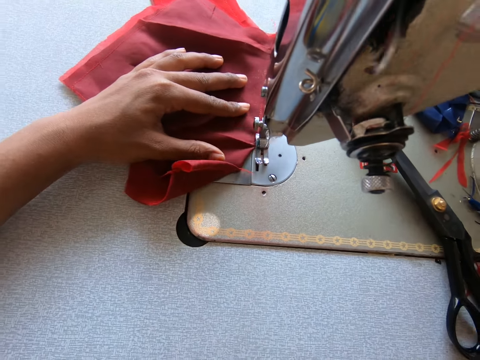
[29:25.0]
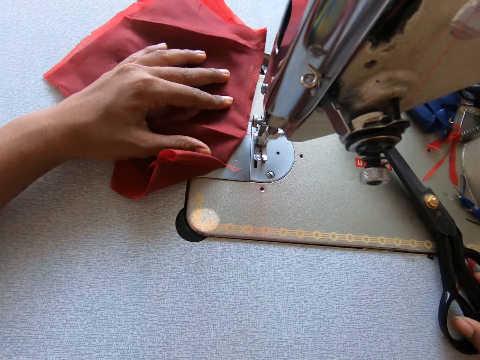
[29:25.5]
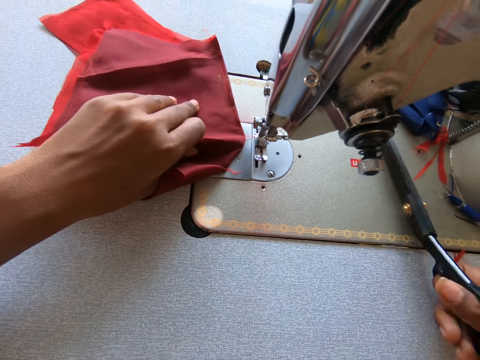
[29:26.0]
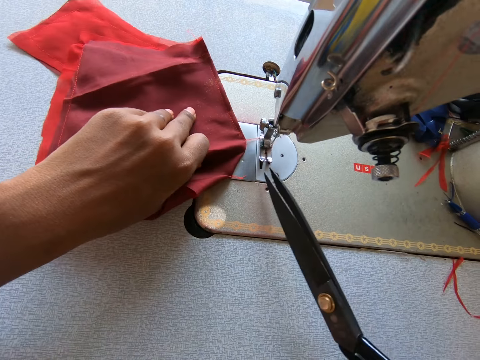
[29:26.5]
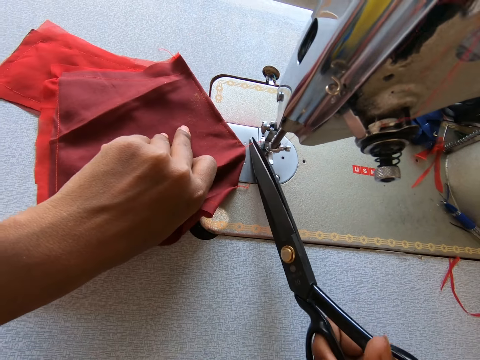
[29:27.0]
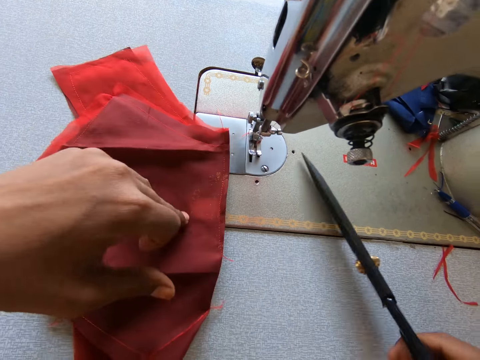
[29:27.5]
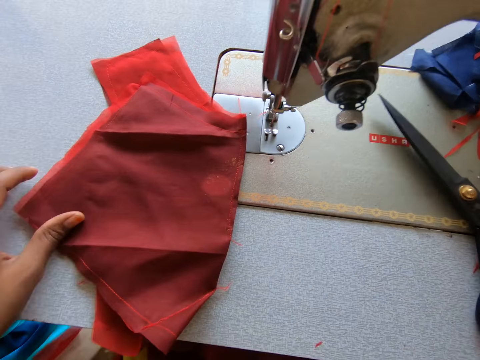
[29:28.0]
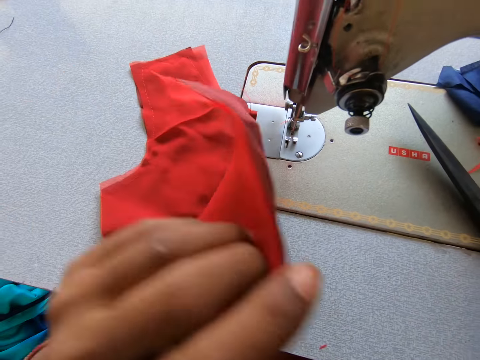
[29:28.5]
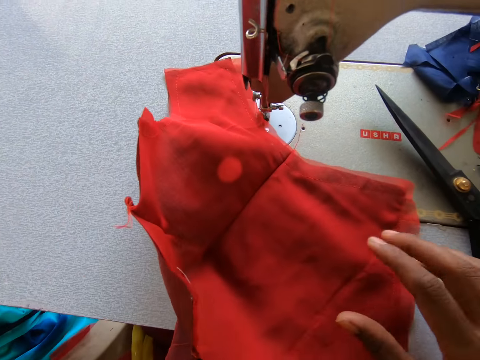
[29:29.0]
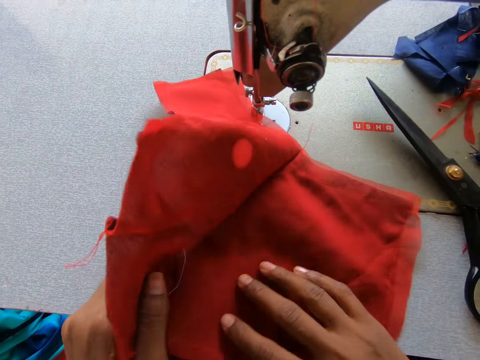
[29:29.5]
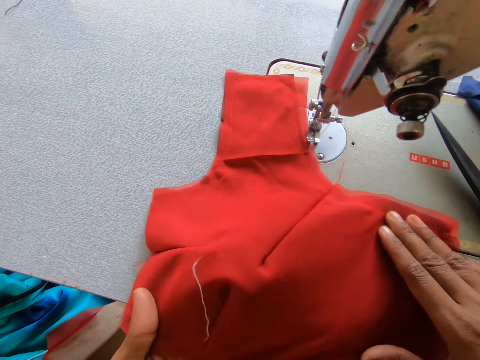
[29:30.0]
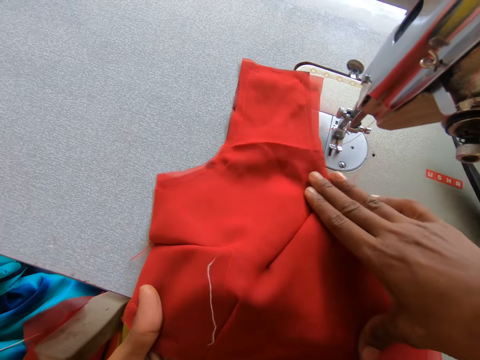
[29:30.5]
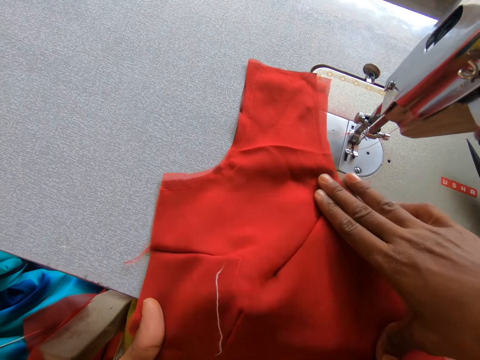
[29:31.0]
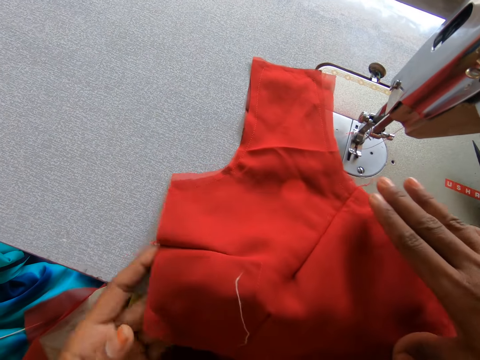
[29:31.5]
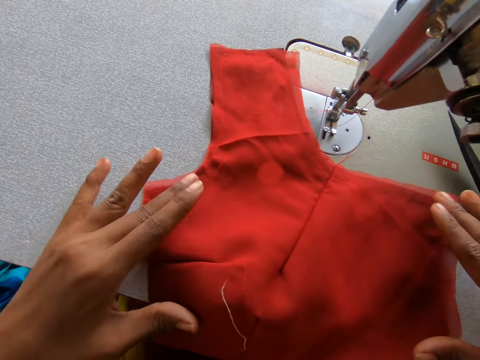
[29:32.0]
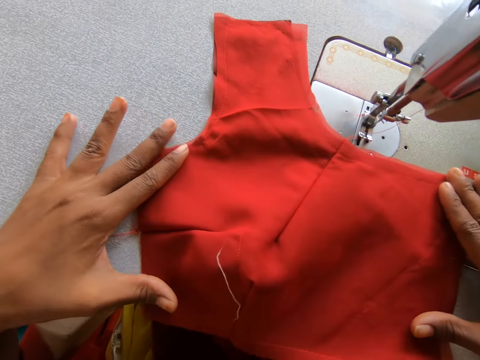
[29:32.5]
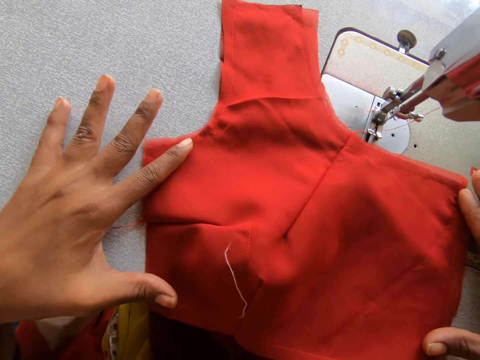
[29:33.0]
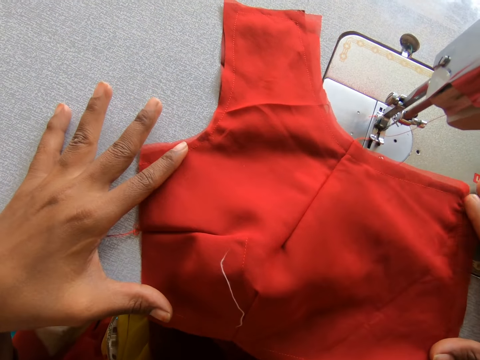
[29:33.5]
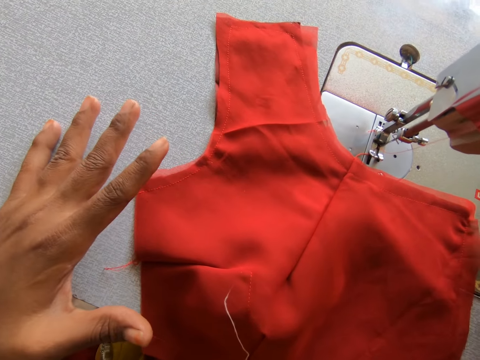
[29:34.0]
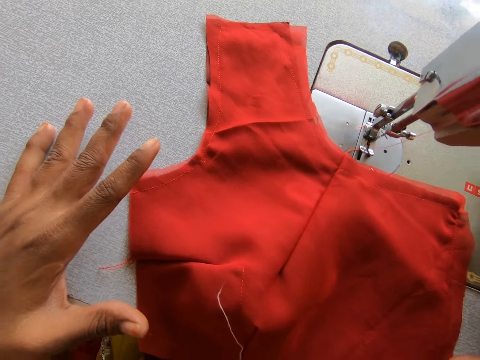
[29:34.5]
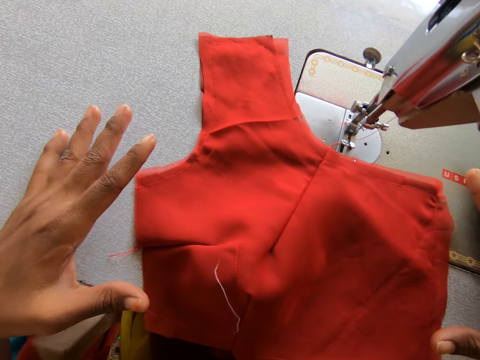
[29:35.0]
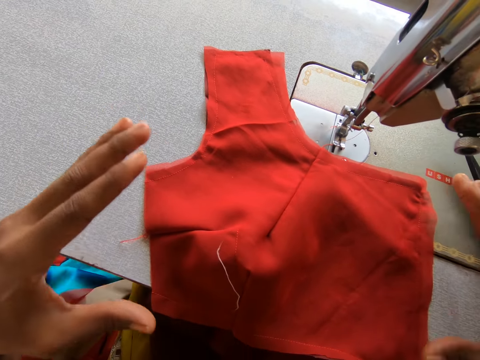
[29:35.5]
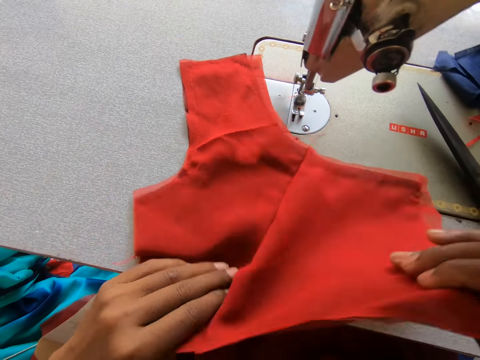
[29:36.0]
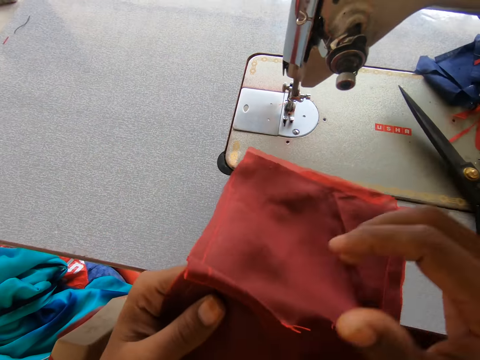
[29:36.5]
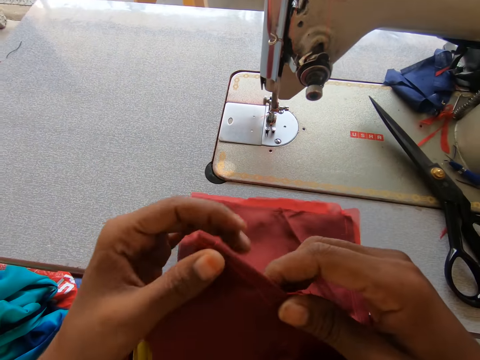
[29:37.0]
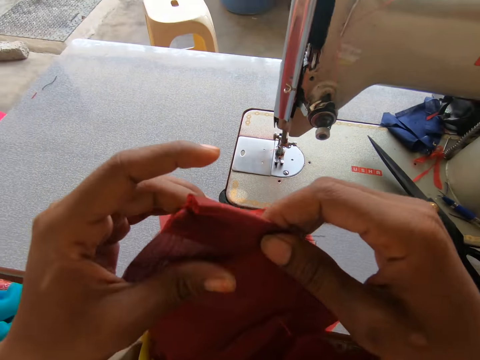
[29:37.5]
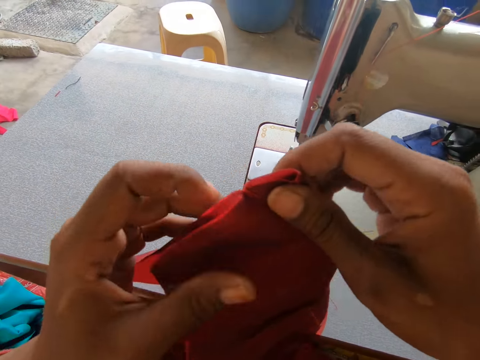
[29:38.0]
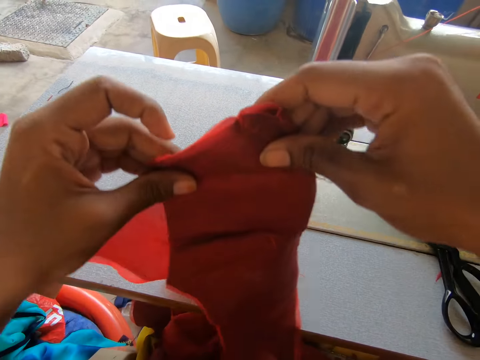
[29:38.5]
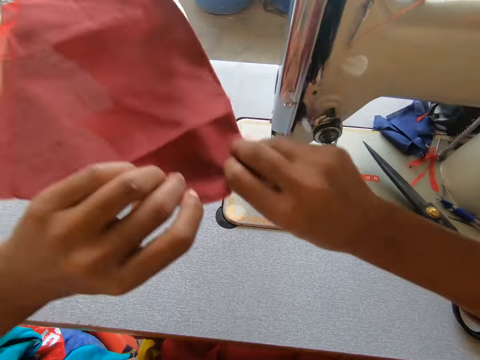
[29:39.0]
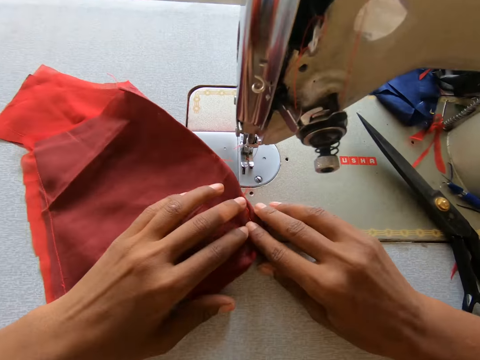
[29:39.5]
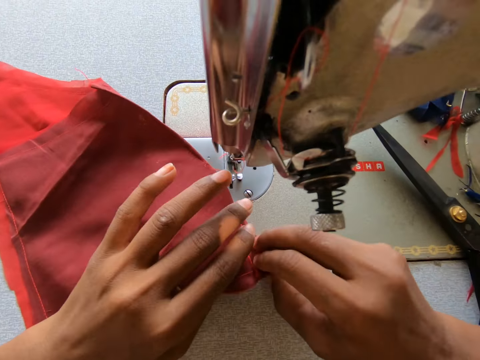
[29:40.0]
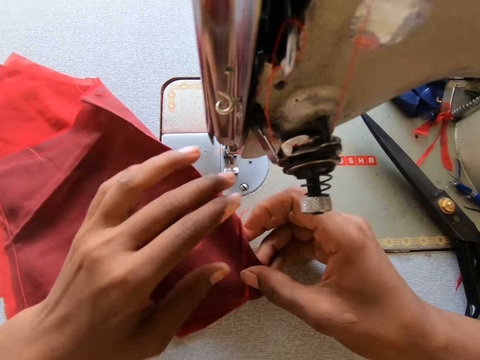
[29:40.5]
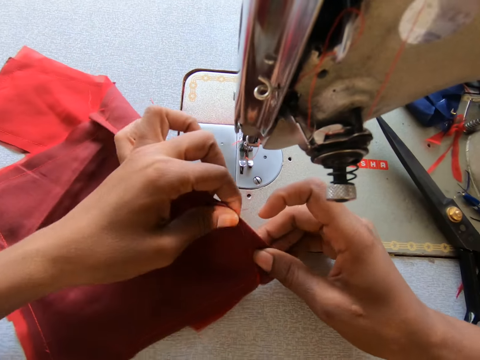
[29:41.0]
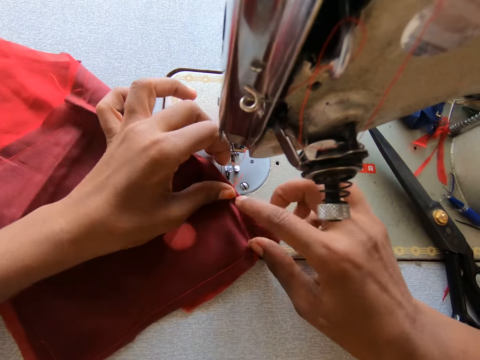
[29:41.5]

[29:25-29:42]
The camera wearer takes the scissors from the machine. They cut the thread of the cloth with the scissors. They return the pair of scissors to its original position. They observe the cloth with a hand. They unfold the fabric. They stretch the fabric. They turn the fabric to the wrong side. They fold the fabric. They lift the fabric. They place the cloth on the sewing machine.

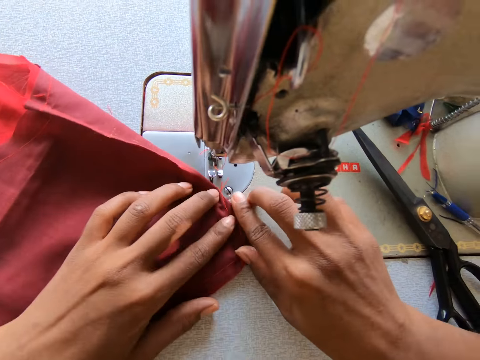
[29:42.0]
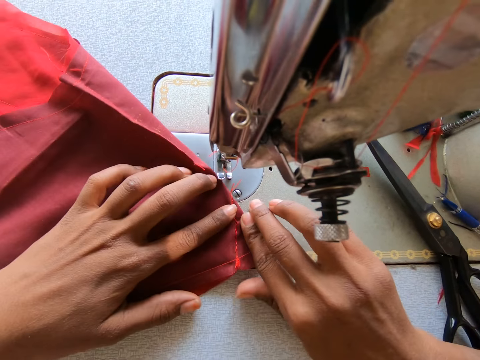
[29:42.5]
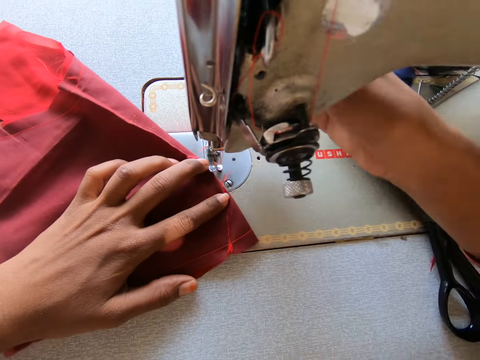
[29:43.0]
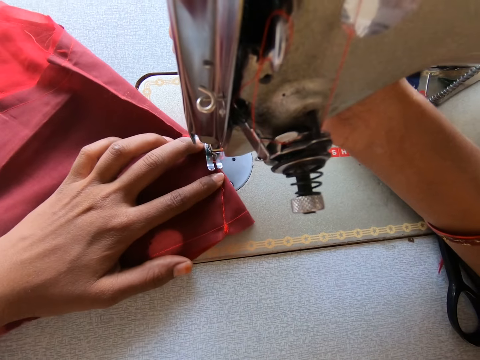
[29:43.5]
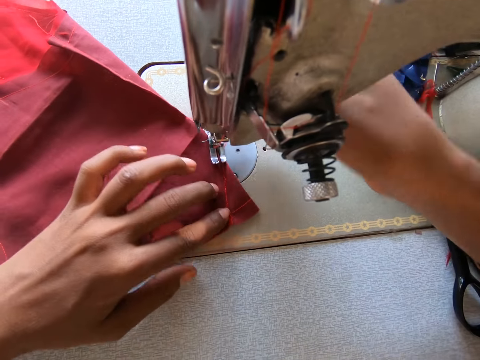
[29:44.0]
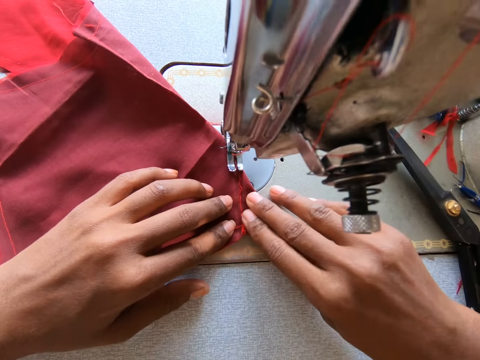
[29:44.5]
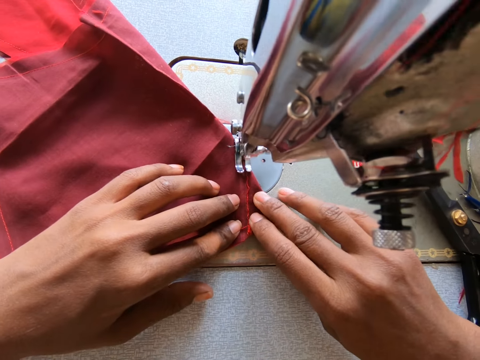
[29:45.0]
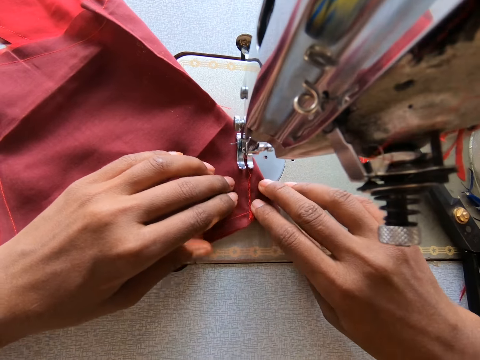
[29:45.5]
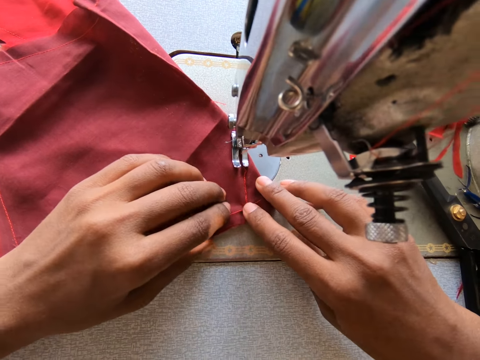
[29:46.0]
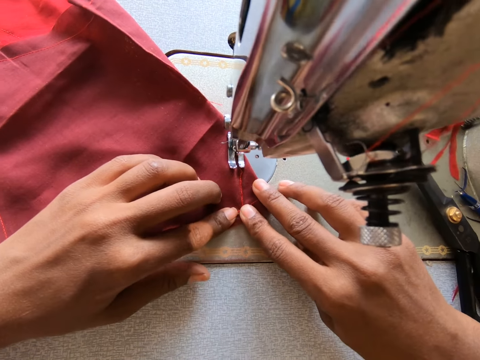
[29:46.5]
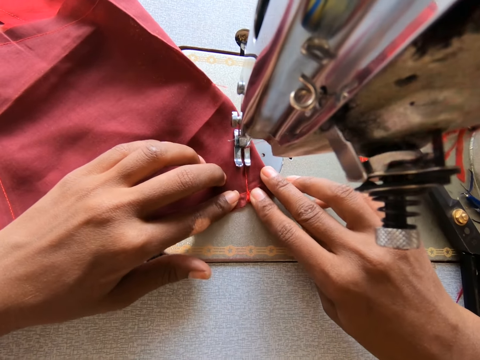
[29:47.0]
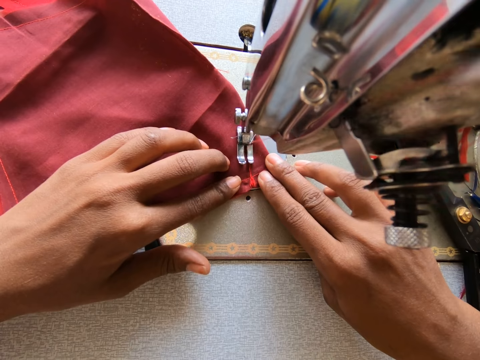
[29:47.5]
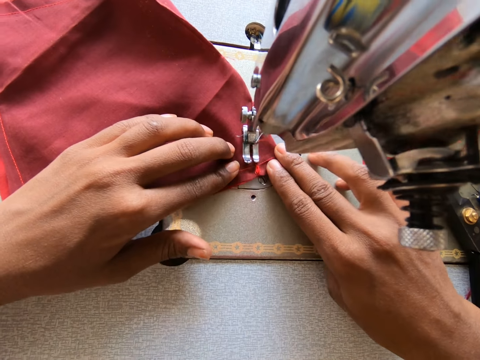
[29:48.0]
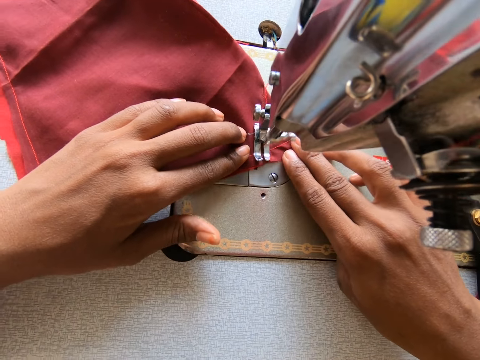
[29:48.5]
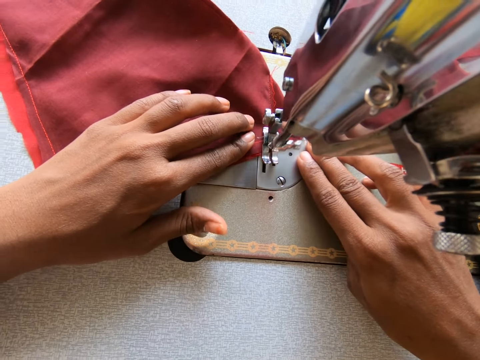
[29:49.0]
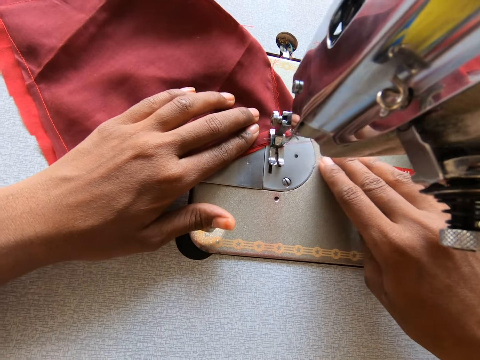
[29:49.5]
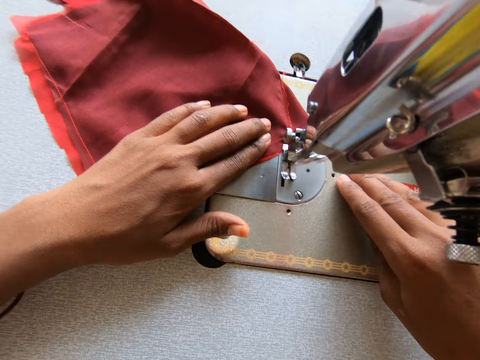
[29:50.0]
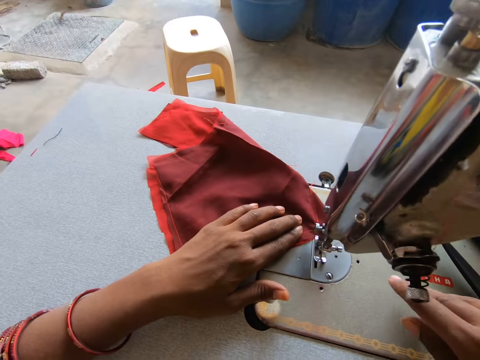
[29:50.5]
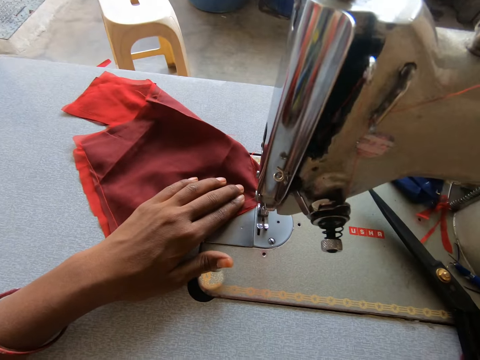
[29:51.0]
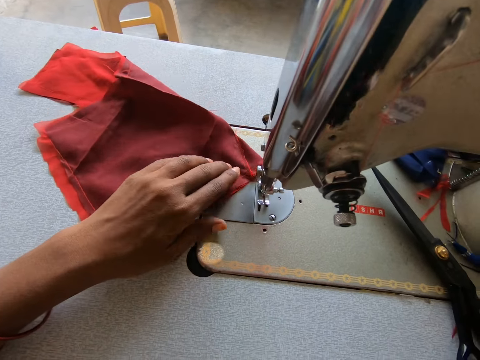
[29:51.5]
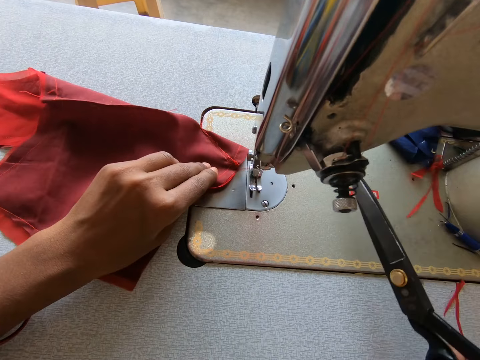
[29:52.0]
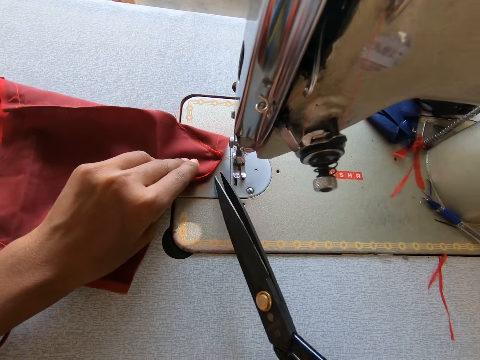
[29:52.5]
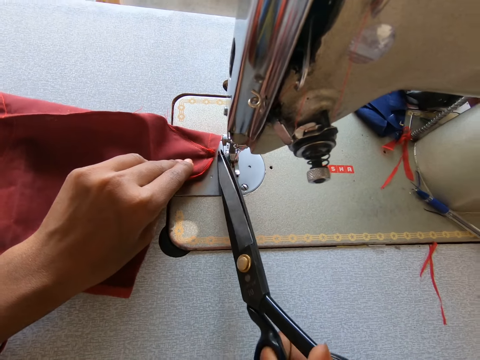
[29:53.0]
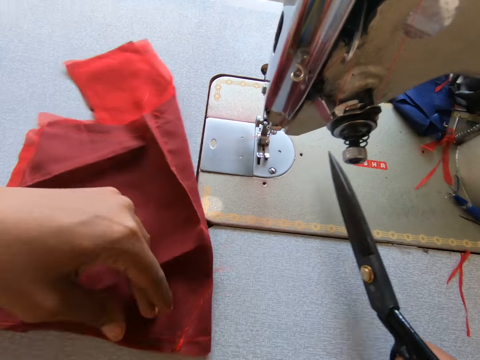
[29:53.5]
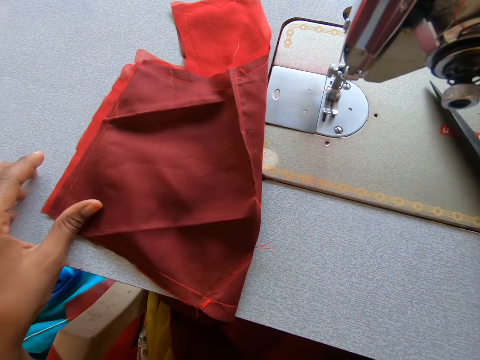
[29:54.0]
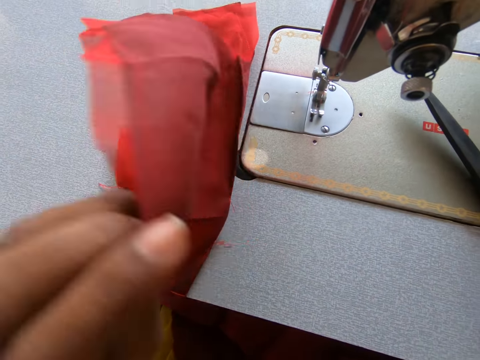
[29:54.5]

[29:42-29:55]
The camera wearer lifts the teeth of the sewing machine. They drop the teeth of the machine. They sew the fabric with the sewing machine. They take the scissors from the machine. They cut the thread of the cloth with the scissors.
